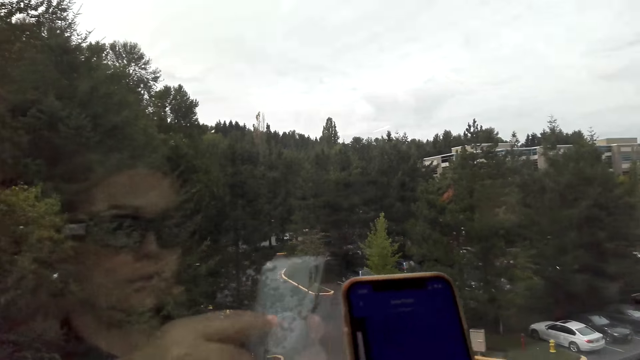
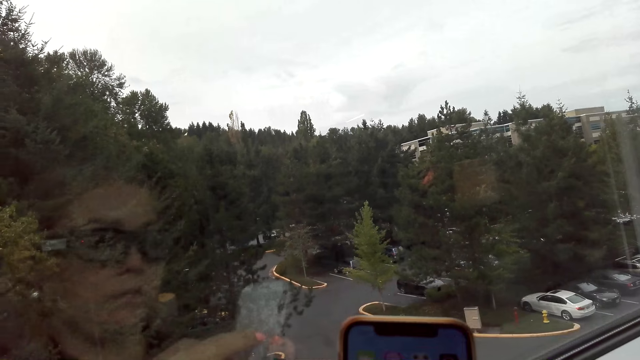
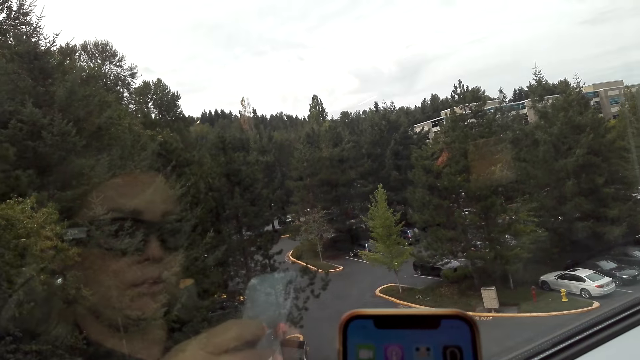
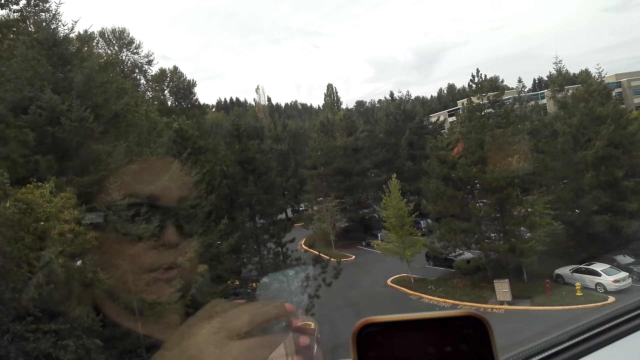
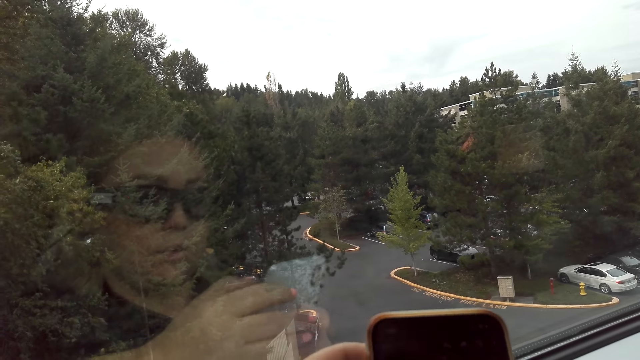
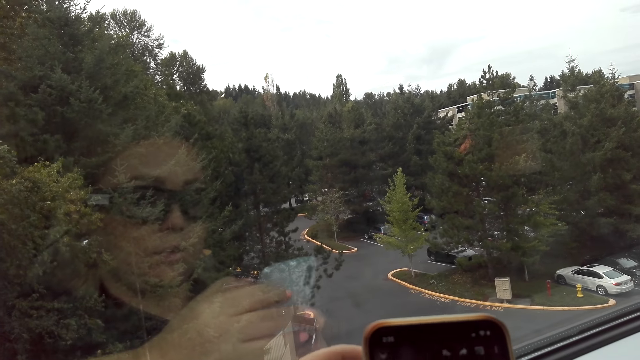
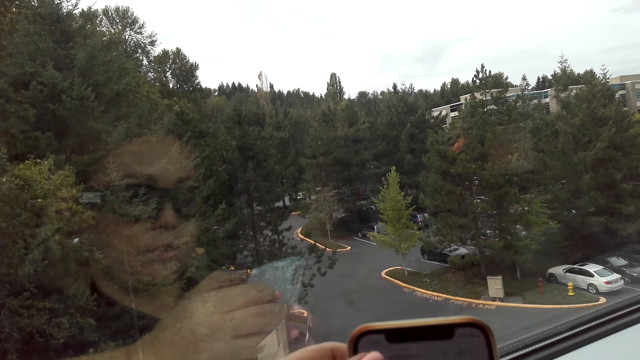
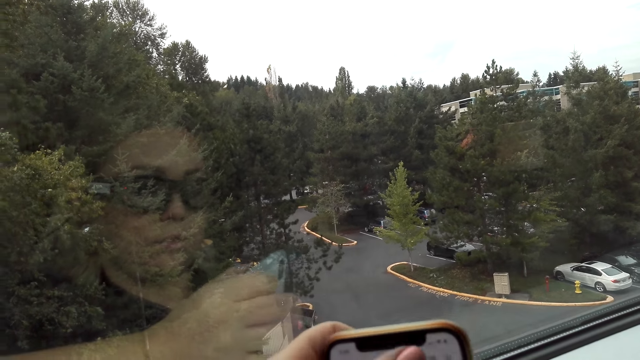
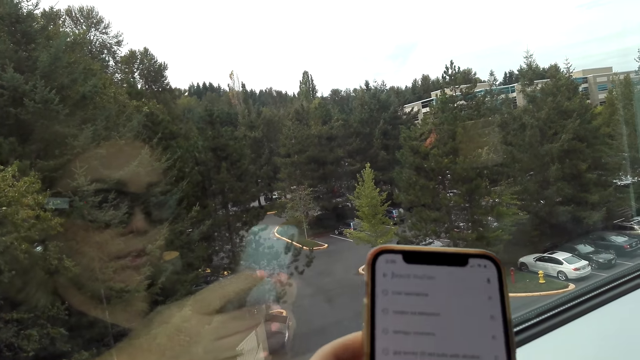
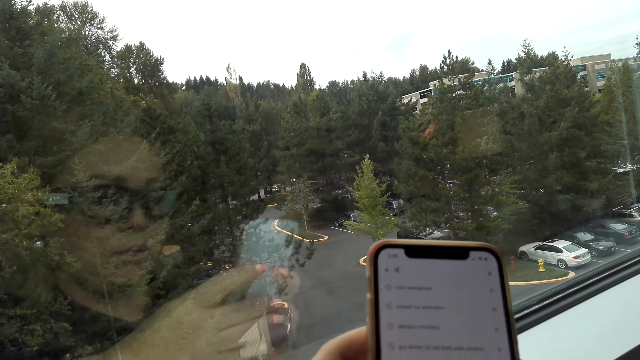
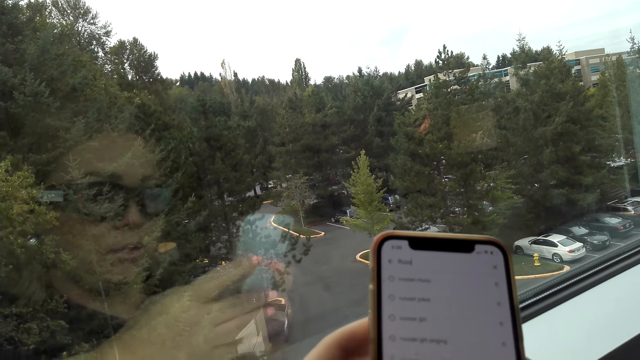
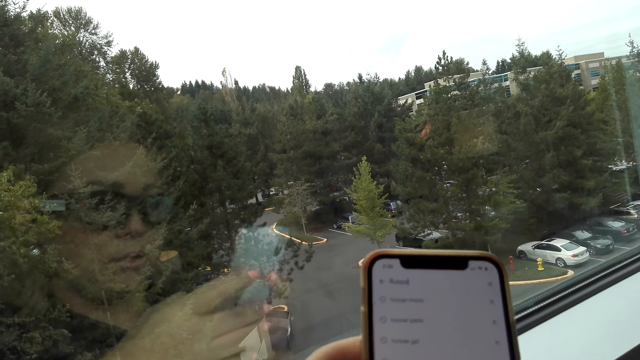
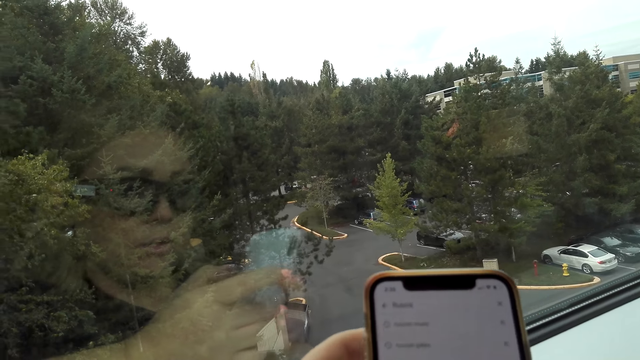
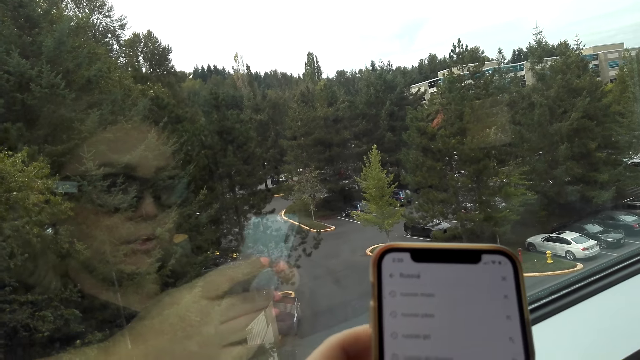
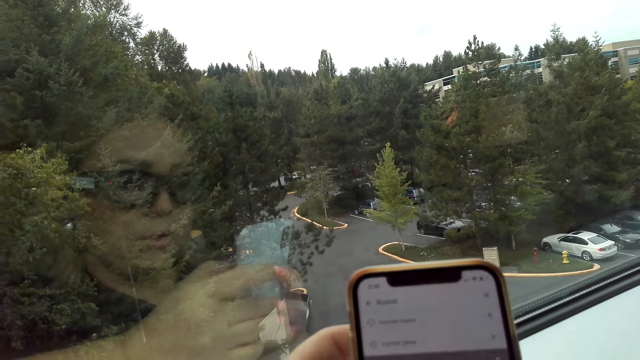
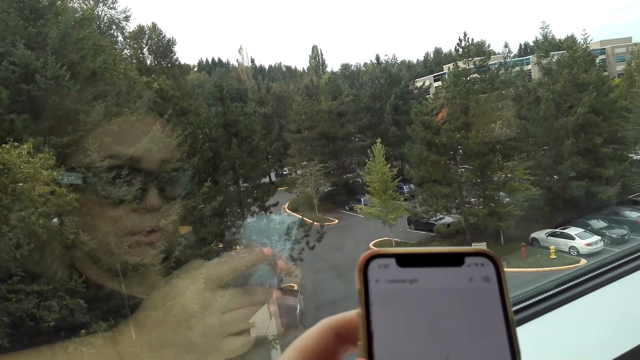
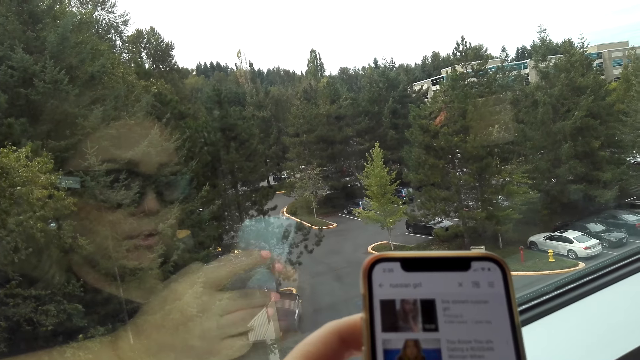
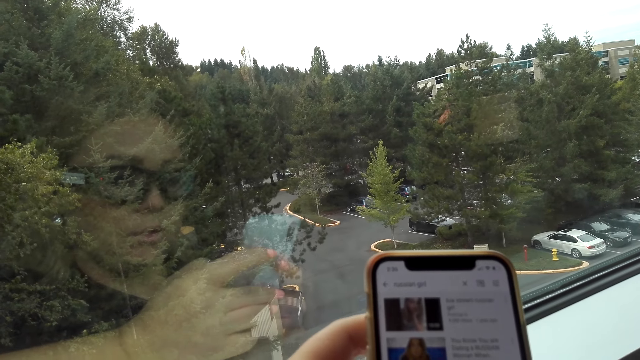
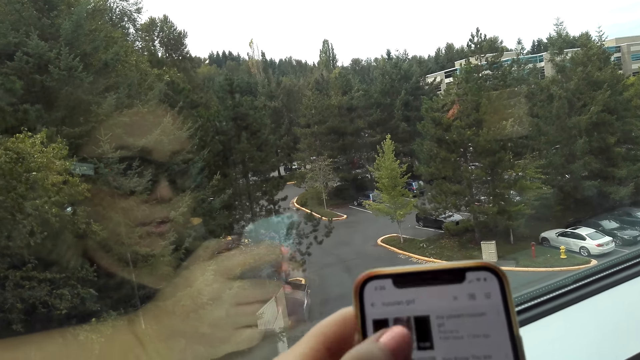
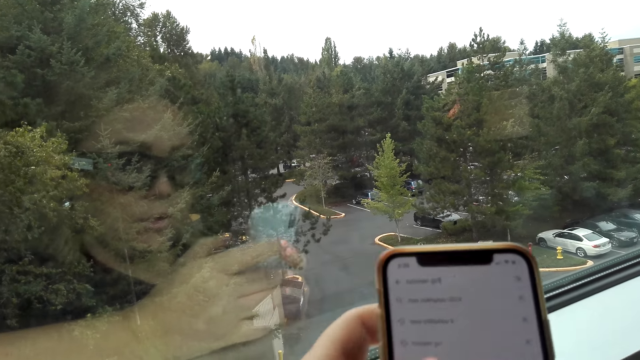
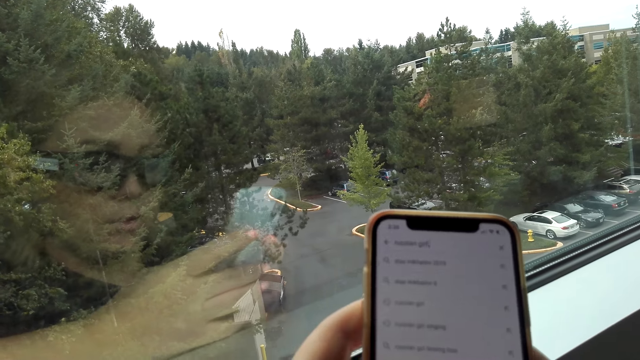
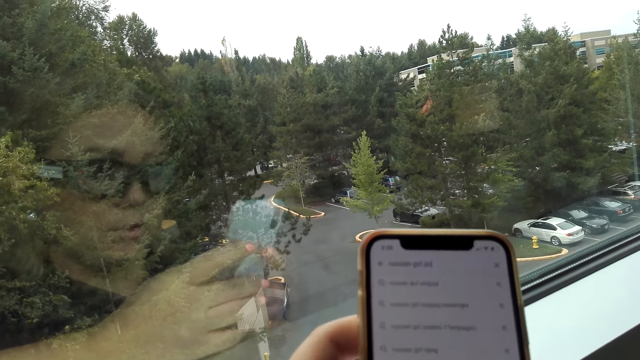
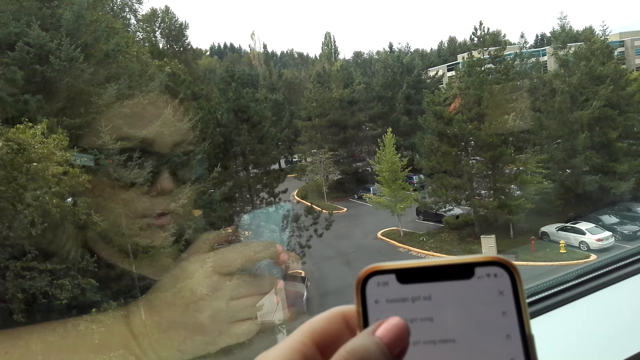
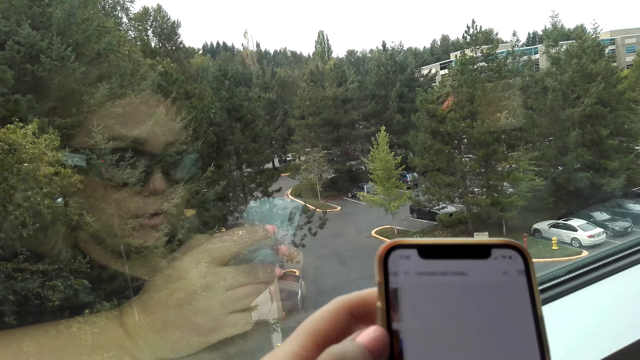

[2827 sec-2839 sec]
The camera wearer operates the cellphone. They dial the phone.

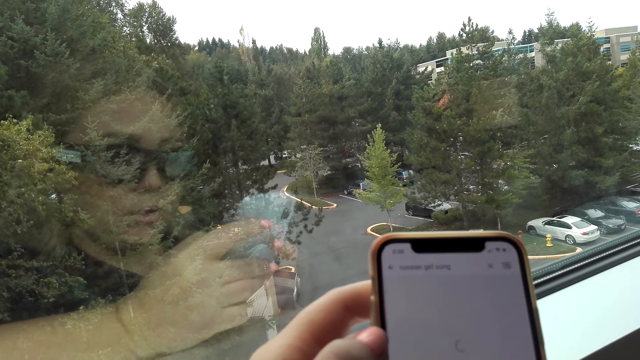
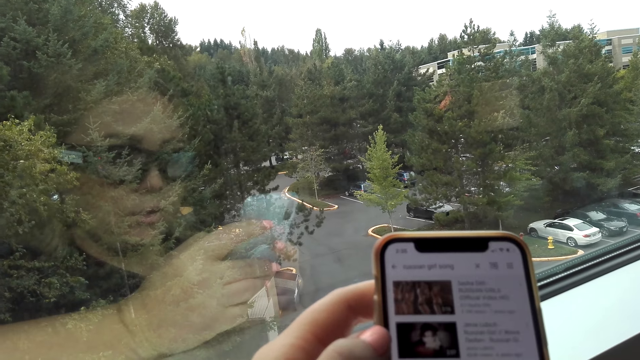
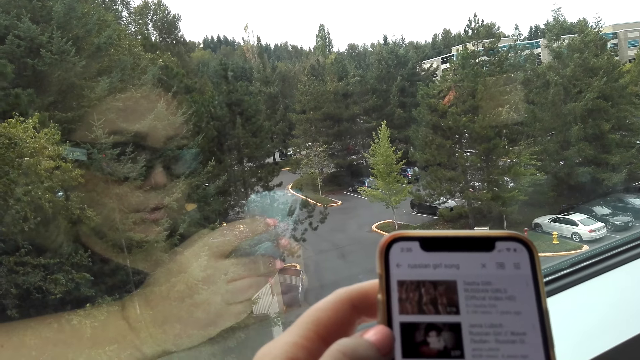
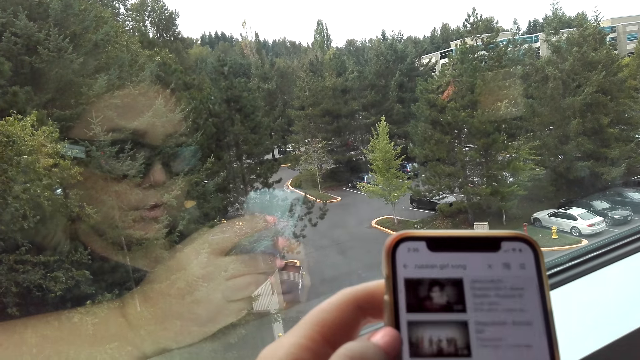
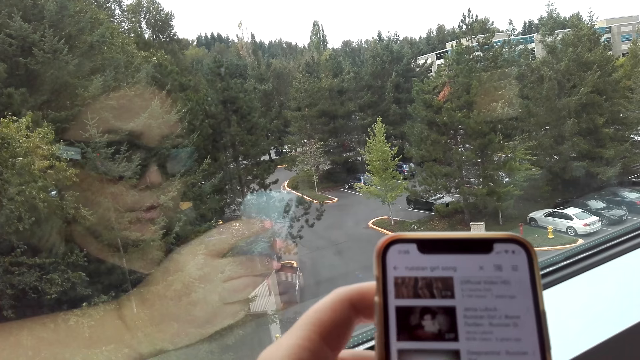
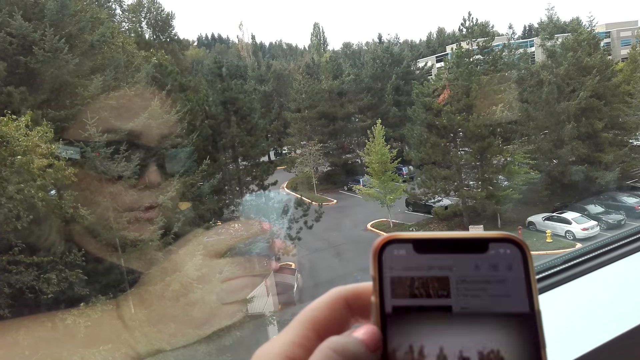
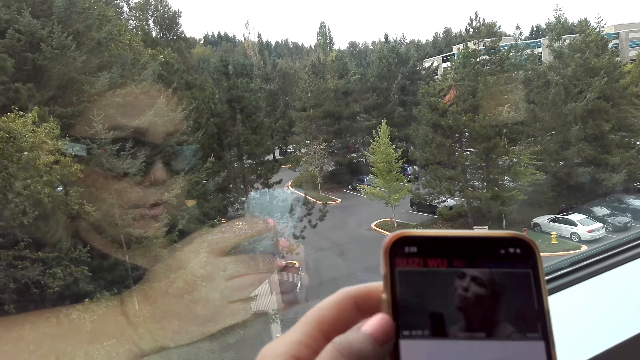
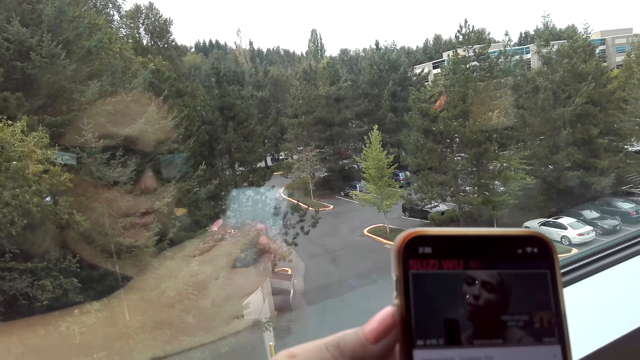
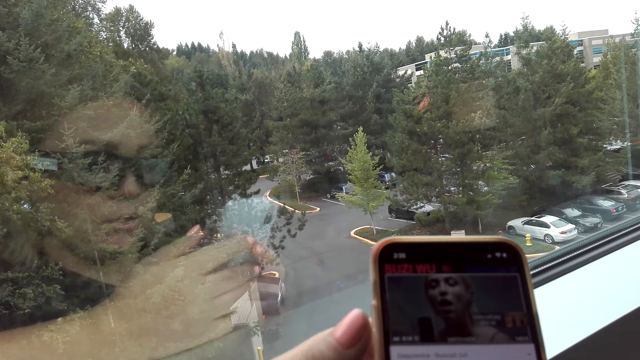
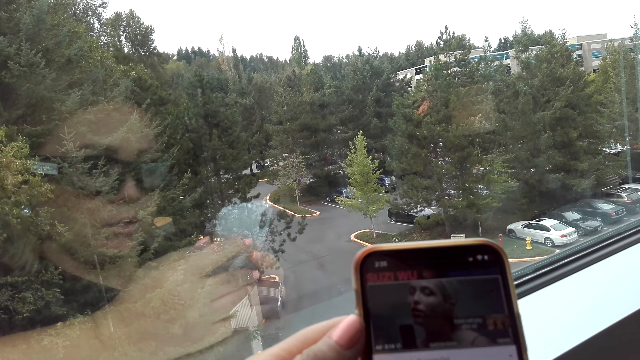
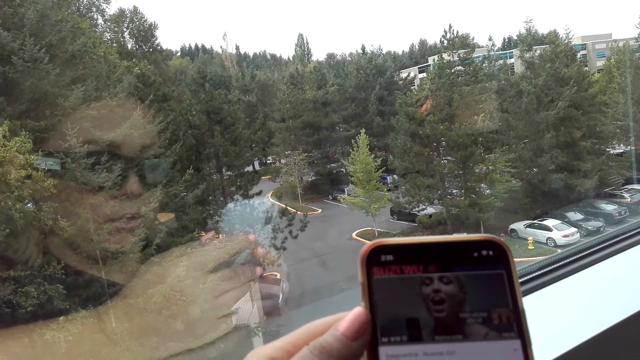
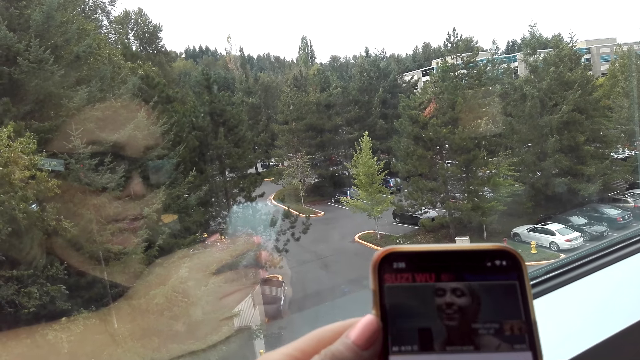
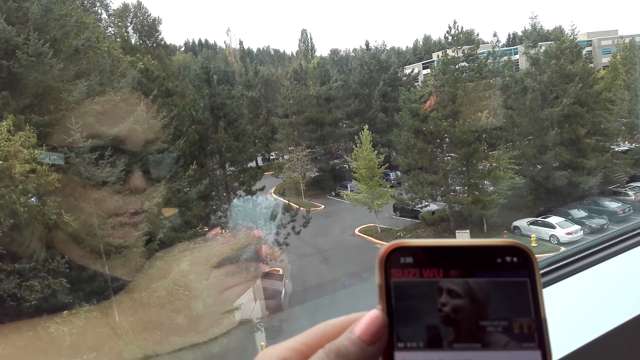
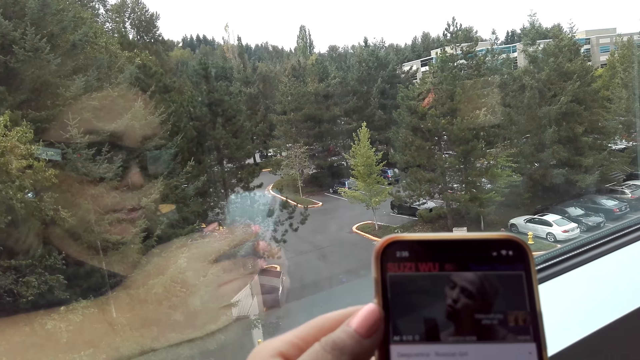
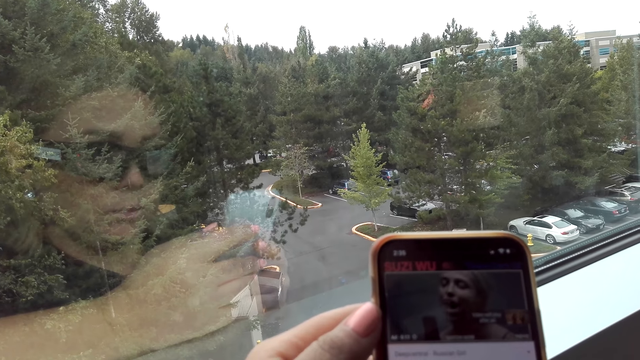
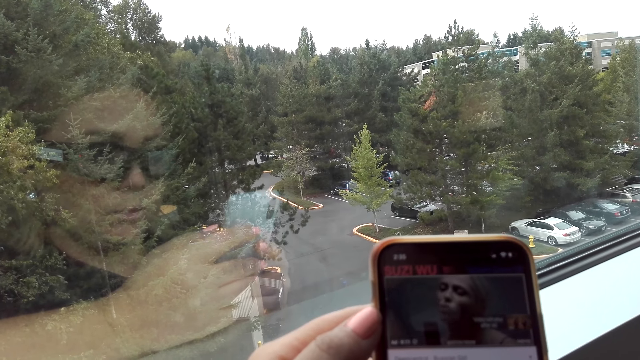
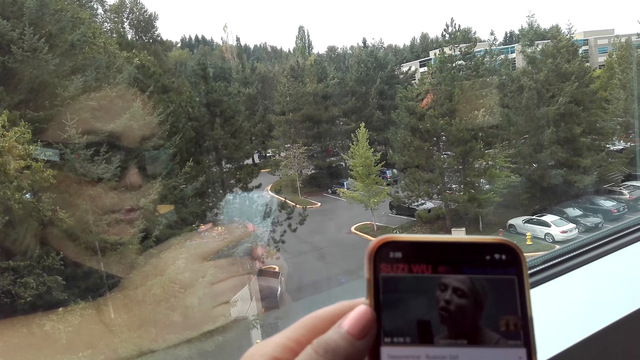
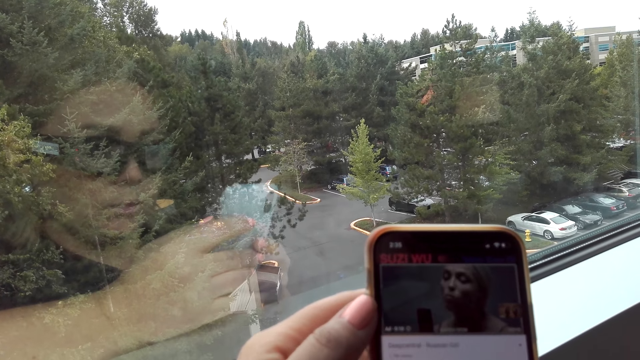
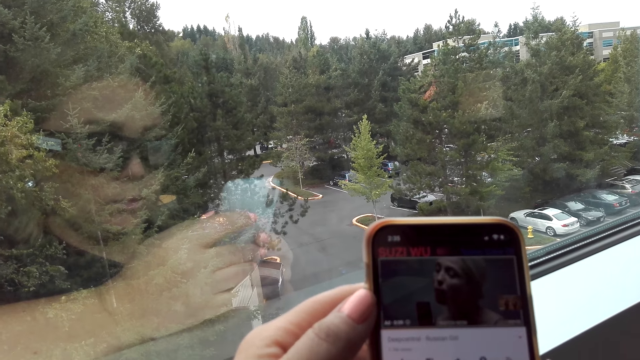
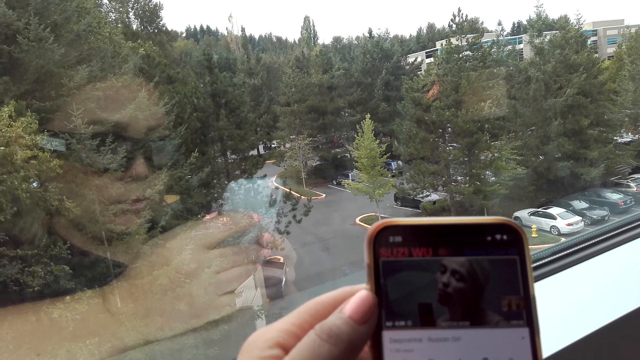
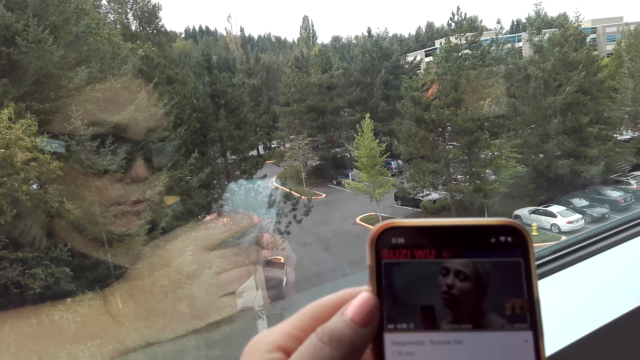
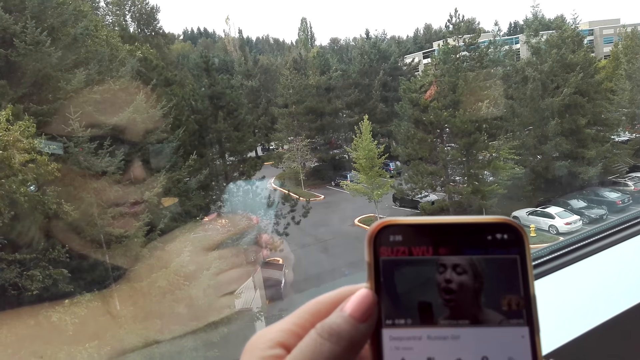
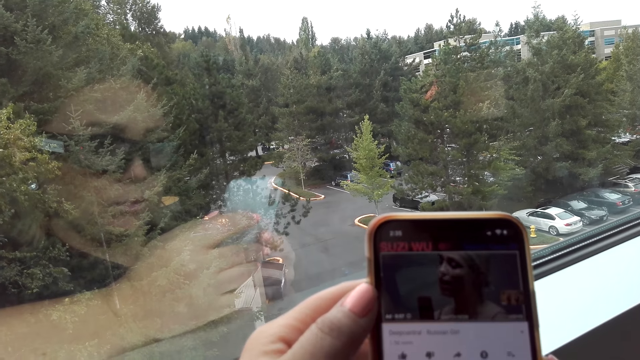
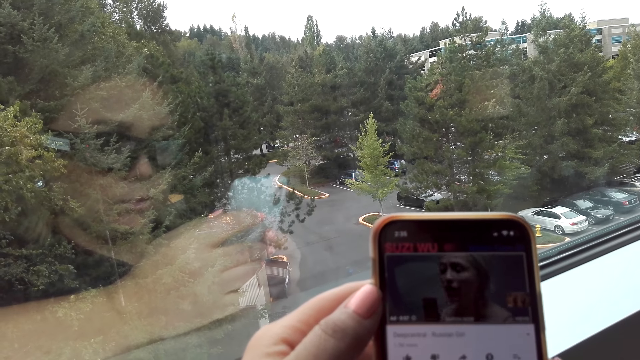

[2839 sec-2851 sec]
The camera wearer puts on music on the phone.
